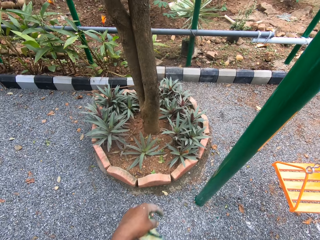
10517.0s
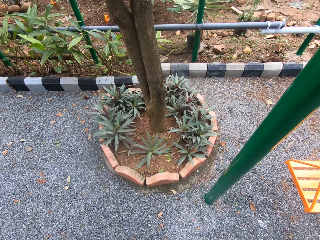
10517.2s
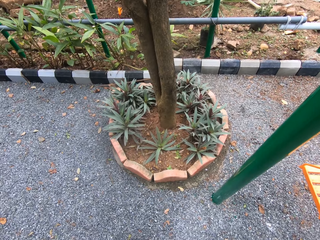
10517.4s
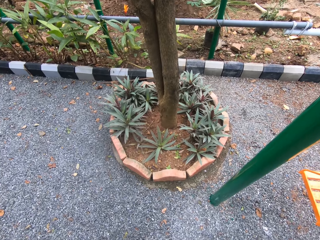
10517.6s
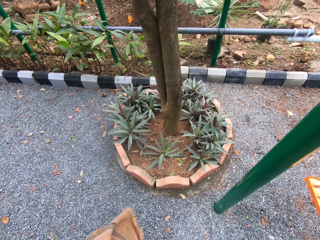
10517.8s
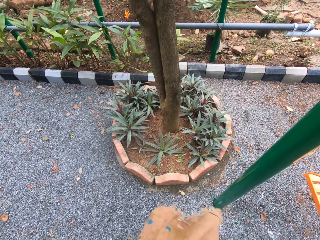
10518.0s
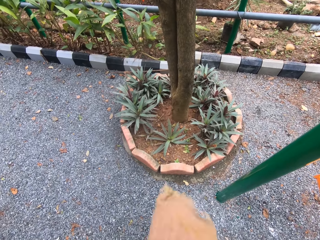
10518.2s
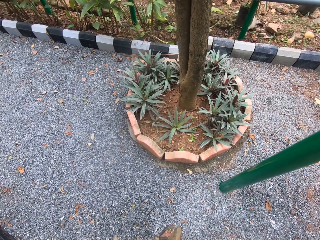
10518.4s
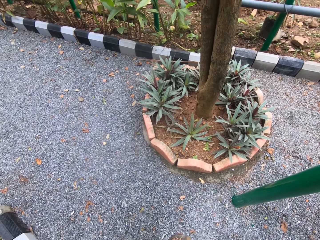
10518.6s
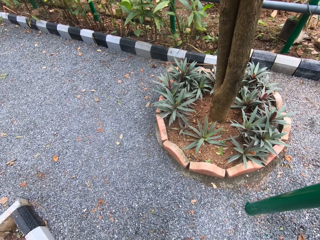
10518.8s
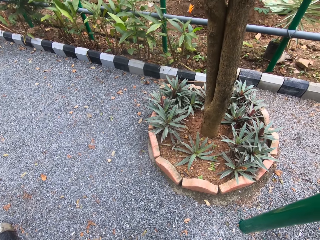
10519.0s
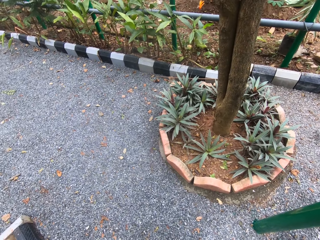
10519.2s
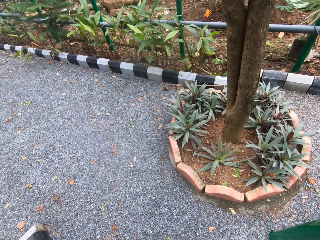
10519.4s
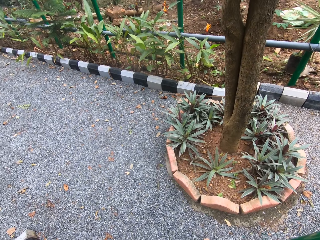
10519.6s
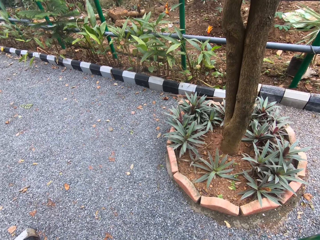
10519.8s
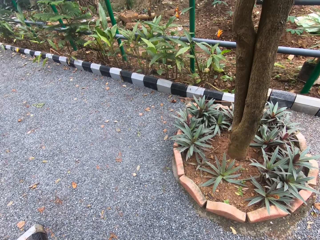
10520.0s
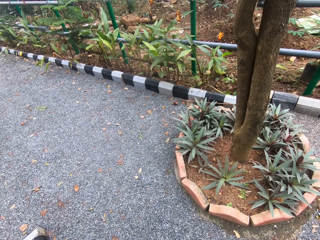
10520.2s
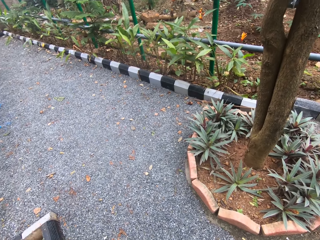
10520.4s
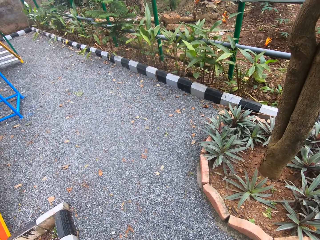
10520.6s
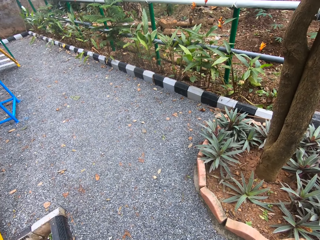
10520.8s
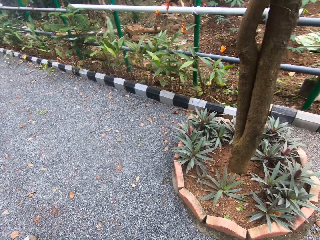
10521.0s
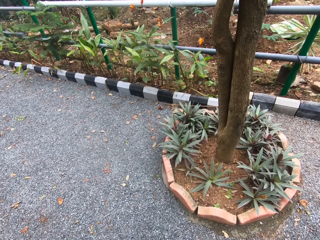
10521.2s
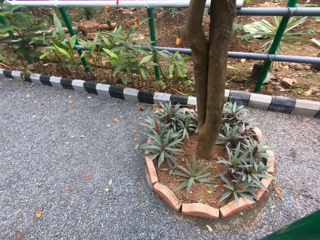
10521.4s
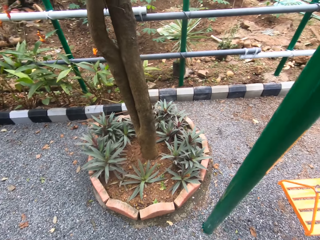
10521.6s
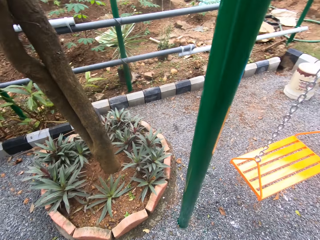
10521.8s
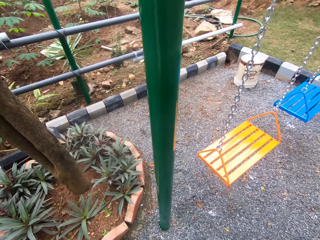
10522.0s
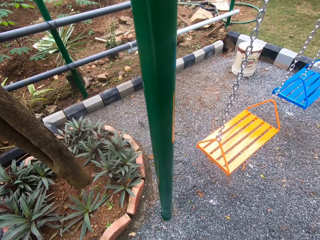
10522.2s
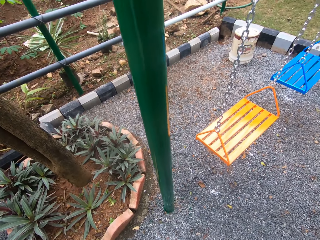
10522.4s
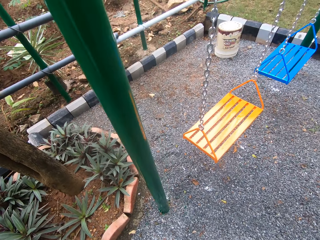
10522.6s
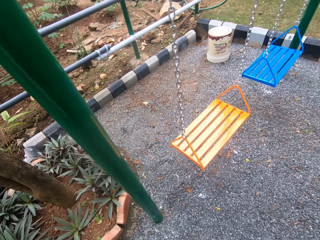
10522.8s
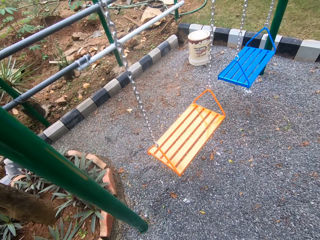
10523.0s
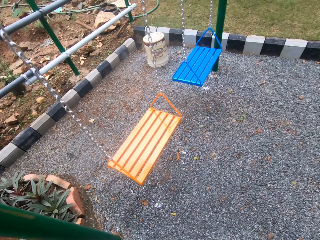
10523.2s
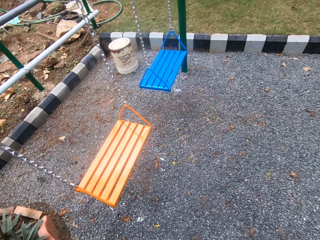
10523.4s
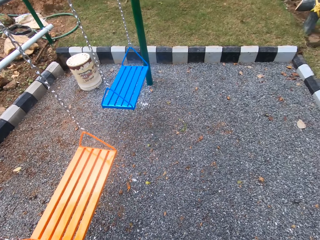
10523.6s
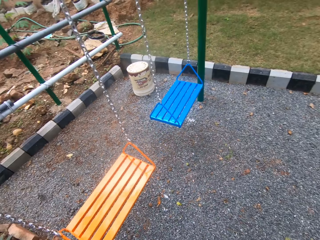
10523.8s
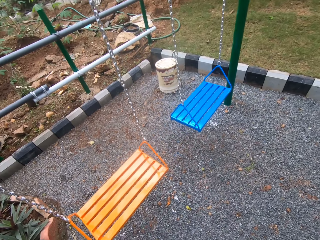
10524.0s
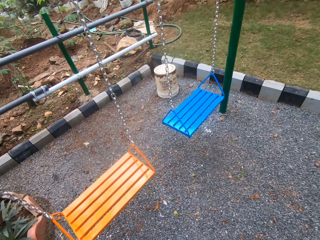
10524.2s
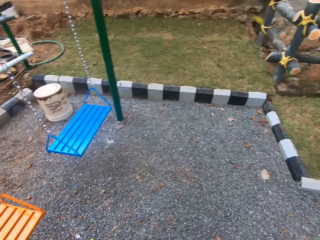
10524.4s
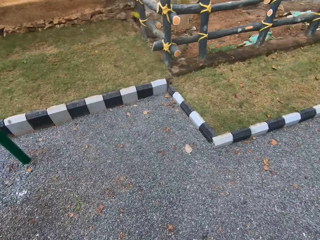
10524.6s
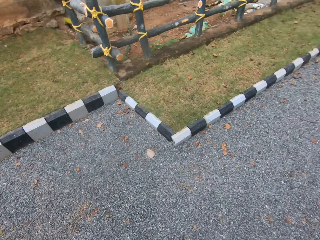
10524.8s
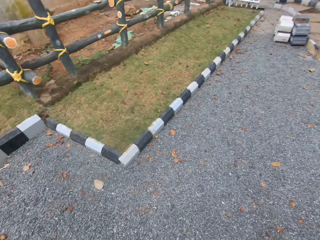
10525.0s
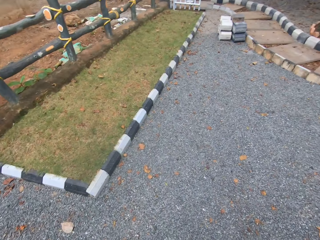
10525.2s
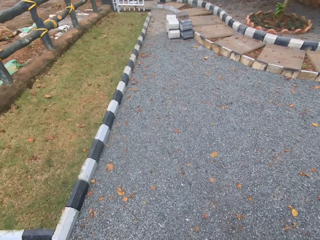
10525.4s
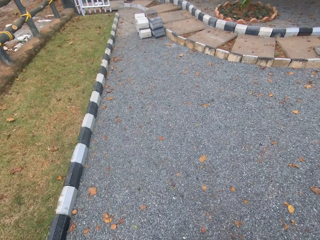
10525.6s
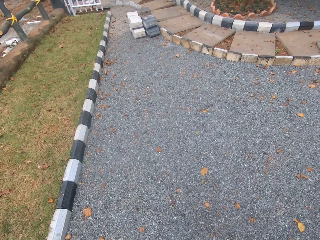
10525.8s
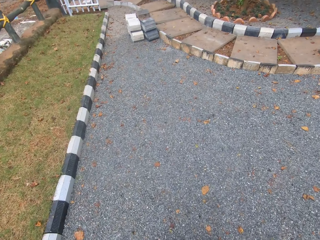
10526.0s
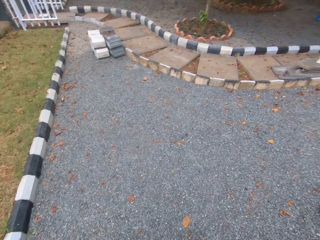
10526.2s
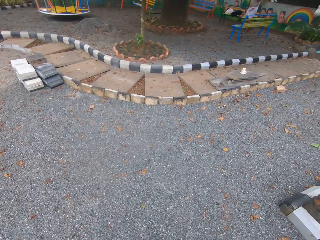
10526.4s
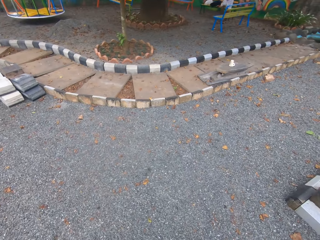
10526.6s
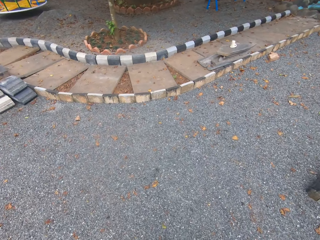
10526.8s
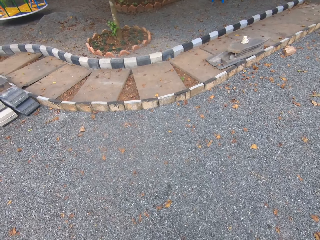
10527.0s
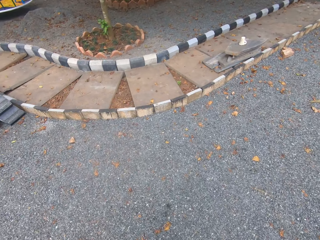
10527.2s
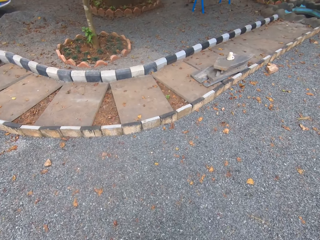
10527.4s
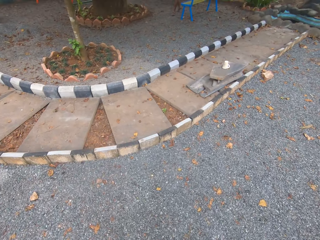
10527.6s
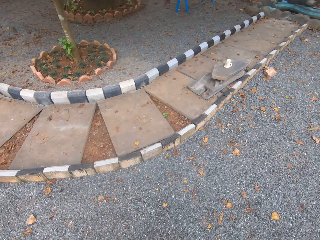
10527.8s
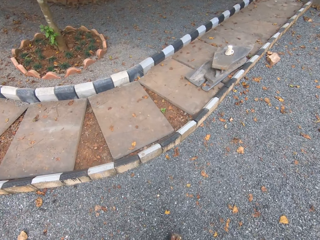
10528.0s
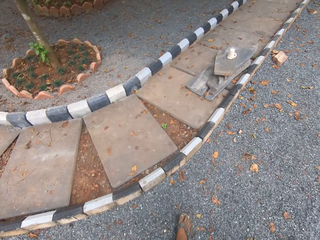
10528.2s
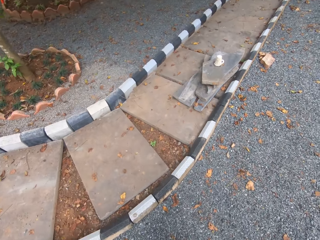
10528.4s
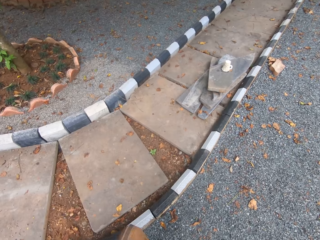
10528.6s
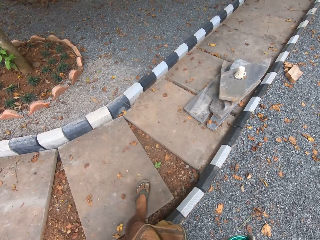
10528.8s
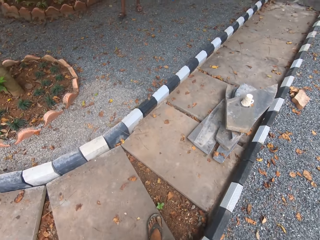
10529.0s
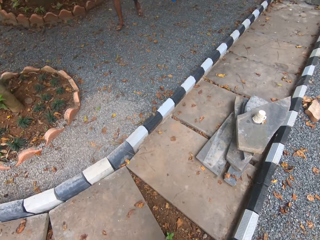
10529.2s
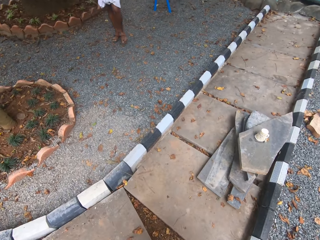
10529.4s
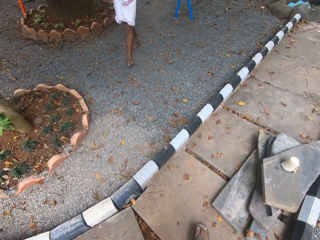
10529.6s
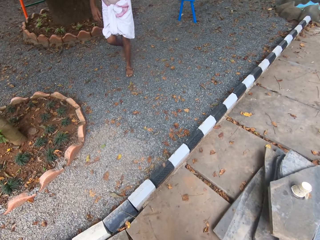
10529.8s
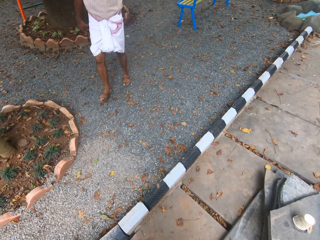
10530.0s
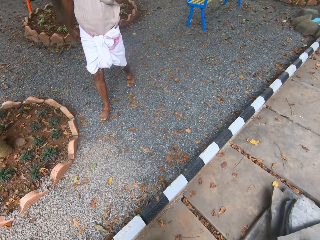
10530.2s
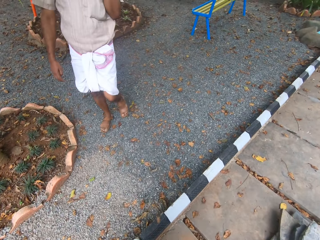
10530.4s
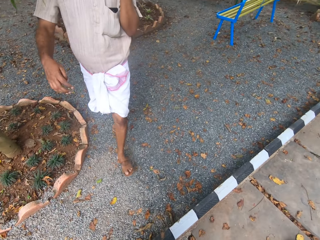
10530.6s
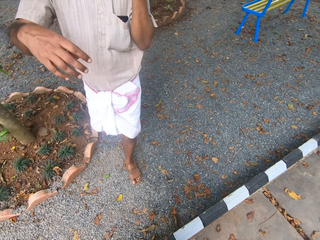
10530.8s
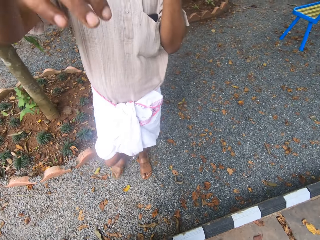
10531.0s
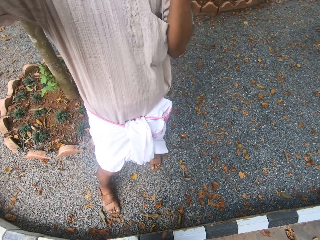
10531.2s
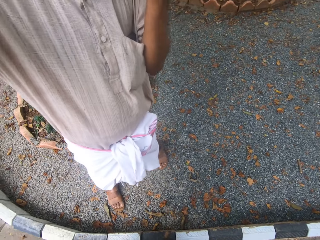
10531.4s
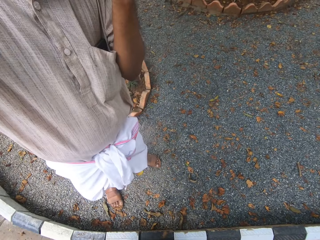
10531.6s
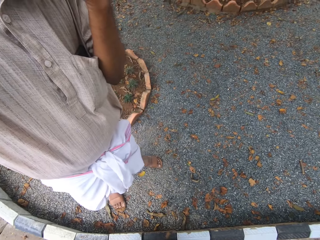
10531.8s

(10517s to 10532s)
The camera wearer holds a cloth. They look around the compound. They walk beside the swings. They walk away from the swings. They look around. A man walks towards the camera wearer. The camera wearer talks to the man. The man walks around and lifts his hand.
